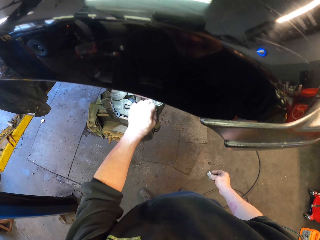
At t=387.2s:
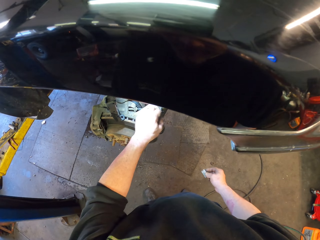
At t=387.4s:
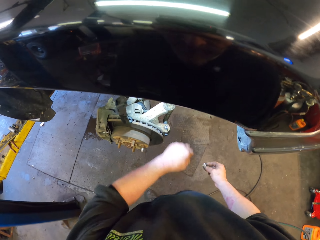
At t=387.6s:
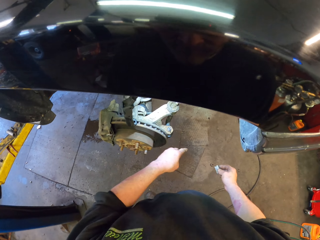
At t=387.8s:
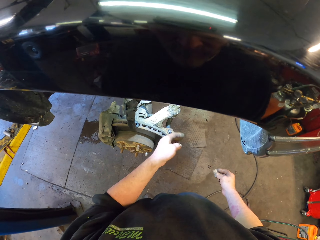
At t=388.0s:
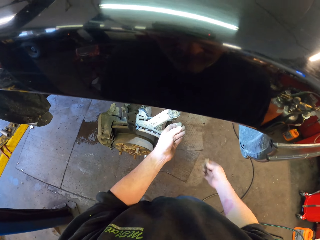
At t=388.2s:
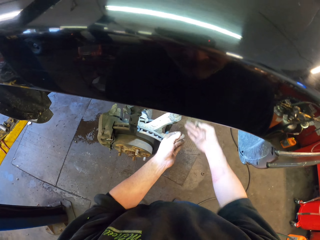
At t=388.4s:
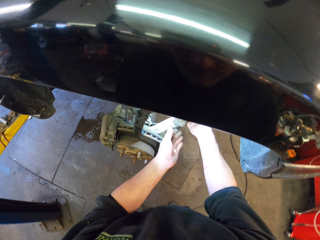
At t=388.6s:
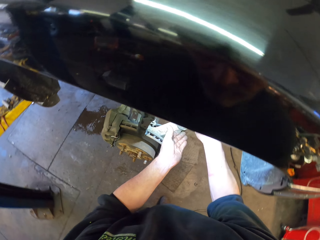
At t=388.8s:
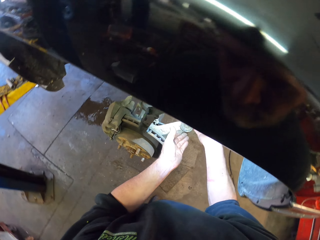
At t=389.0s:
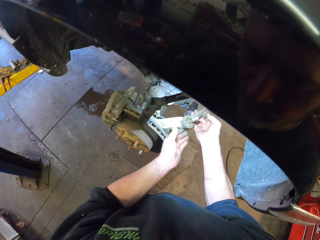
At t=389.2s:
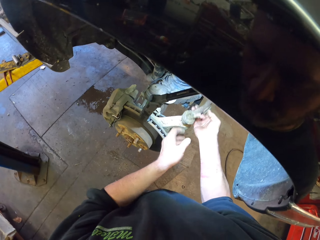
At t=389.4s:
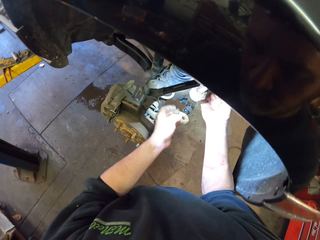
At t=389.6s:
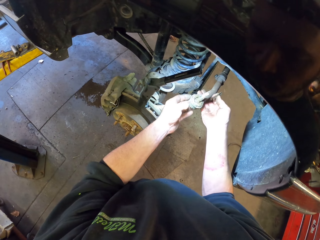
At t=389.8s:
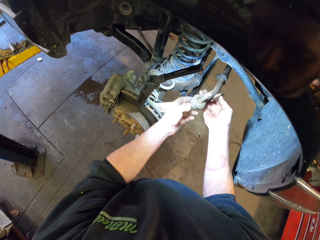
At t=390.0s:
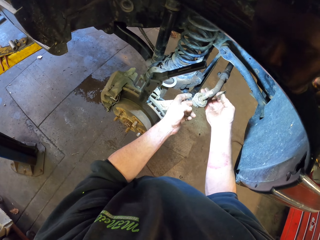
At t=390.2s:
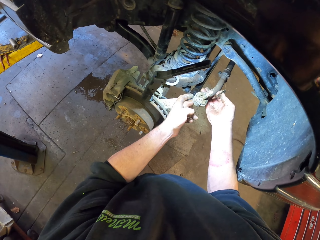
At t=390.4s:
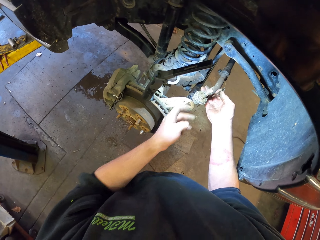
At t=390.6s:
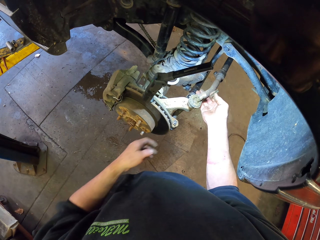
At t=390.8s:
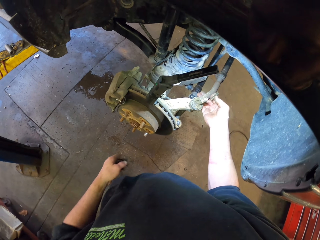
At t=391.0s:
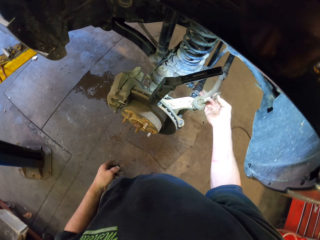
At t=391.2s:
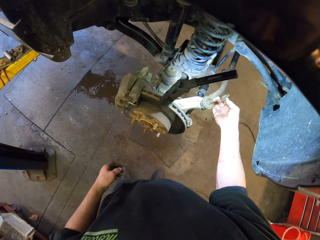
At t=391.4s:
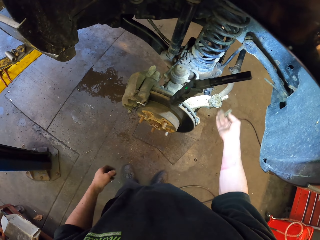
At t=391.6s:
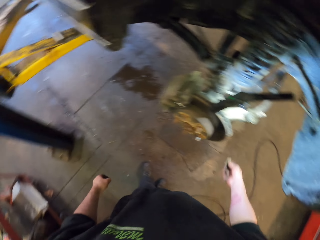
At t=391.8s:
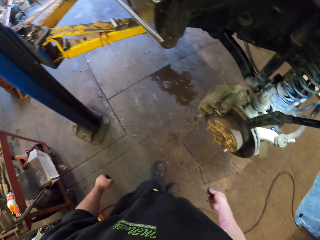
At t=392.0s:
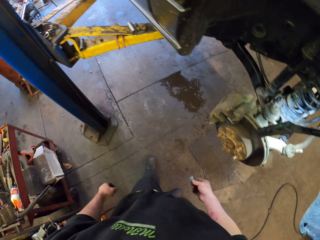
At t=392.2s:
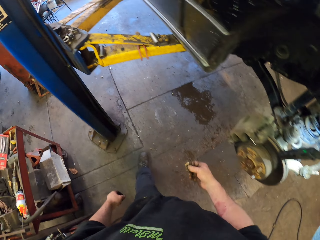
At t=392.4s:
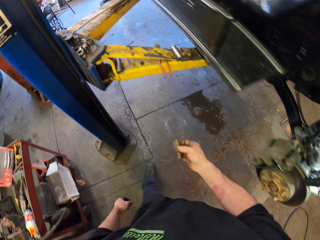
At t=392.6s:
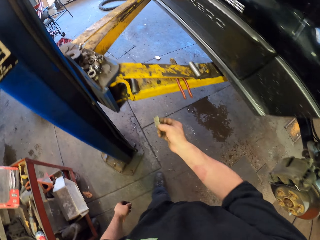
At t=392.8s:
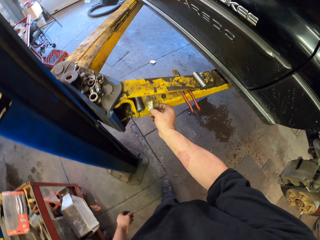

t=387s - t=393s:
The camera wearer removes rubber from the suspension ball joint with the left hand. They pull out the suspension ball joint. They withhold the suspension ball joint gently. They turn back.

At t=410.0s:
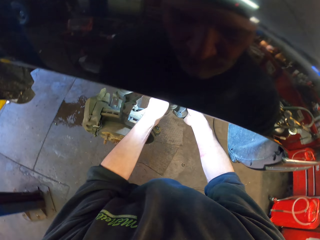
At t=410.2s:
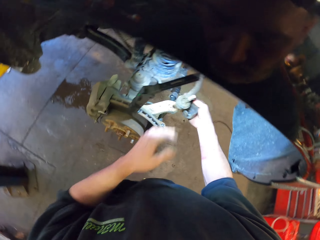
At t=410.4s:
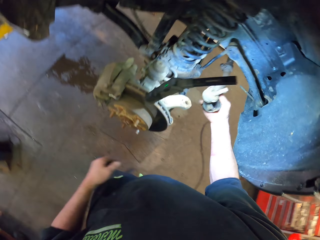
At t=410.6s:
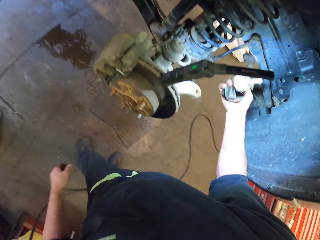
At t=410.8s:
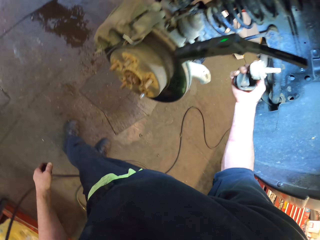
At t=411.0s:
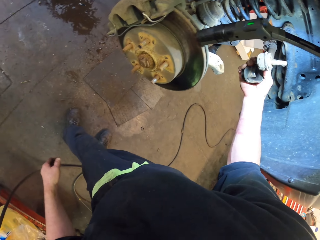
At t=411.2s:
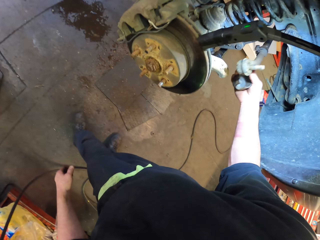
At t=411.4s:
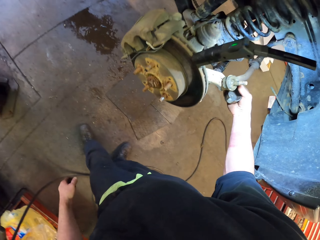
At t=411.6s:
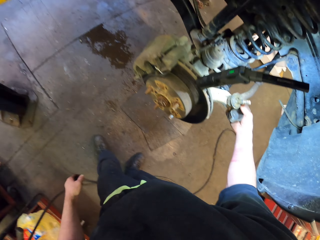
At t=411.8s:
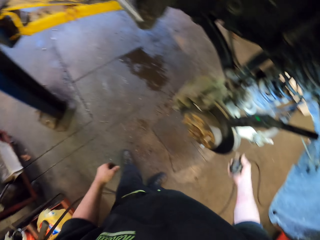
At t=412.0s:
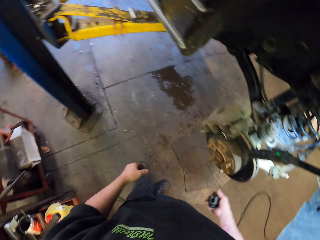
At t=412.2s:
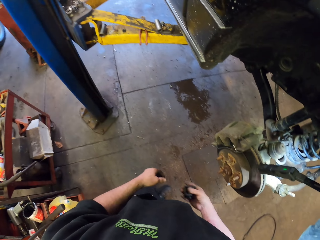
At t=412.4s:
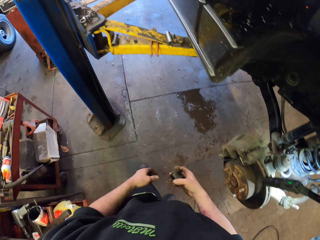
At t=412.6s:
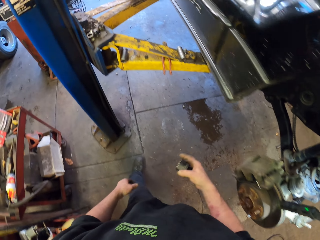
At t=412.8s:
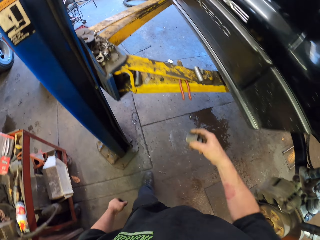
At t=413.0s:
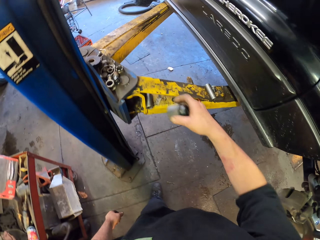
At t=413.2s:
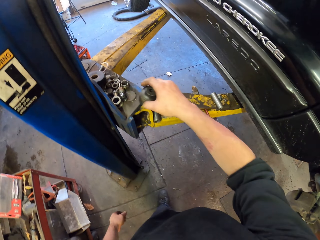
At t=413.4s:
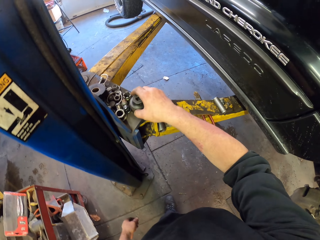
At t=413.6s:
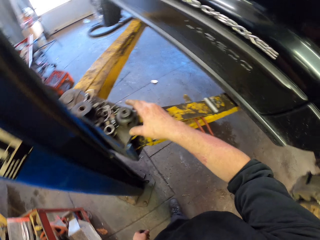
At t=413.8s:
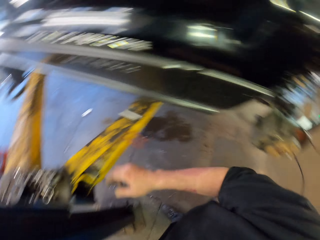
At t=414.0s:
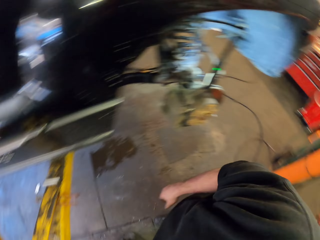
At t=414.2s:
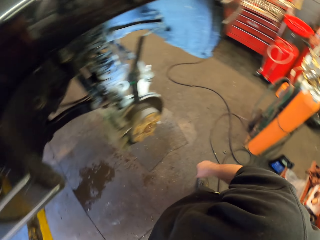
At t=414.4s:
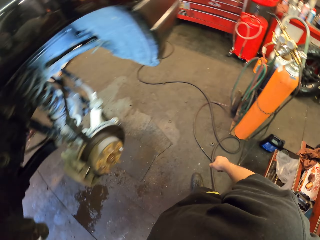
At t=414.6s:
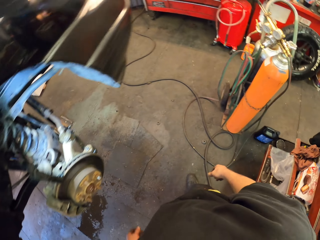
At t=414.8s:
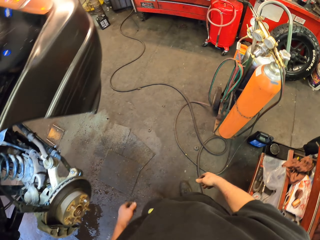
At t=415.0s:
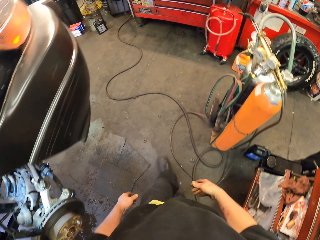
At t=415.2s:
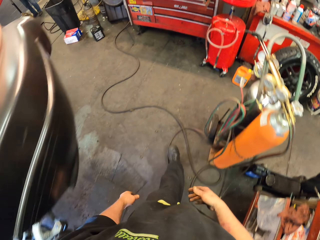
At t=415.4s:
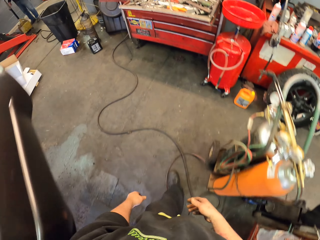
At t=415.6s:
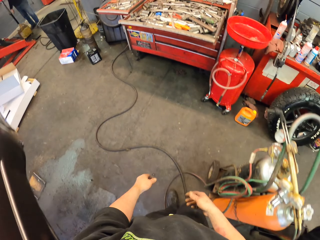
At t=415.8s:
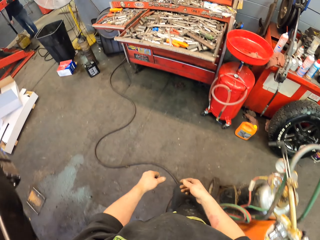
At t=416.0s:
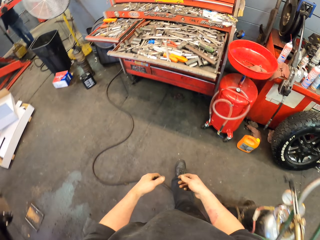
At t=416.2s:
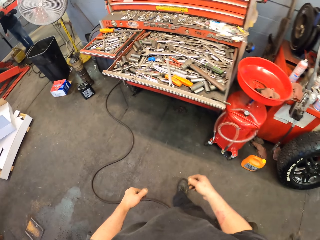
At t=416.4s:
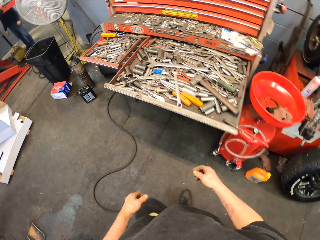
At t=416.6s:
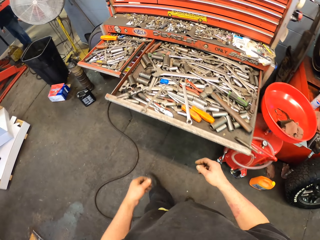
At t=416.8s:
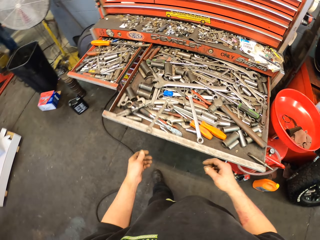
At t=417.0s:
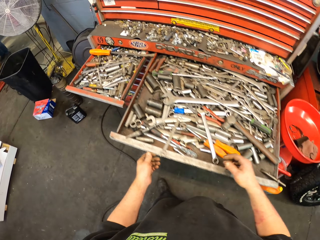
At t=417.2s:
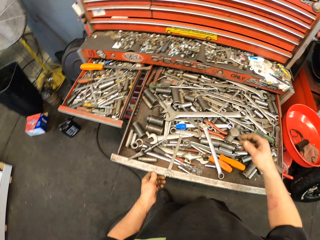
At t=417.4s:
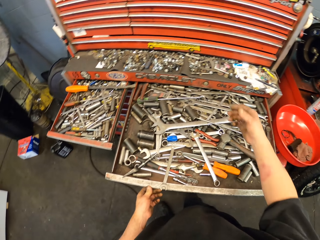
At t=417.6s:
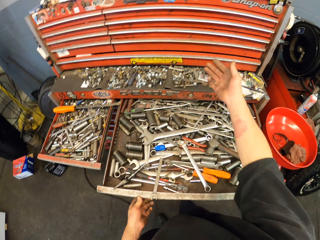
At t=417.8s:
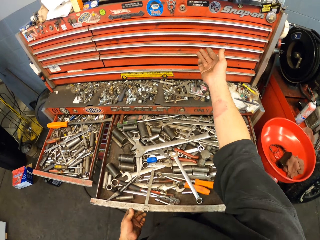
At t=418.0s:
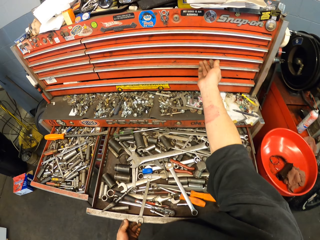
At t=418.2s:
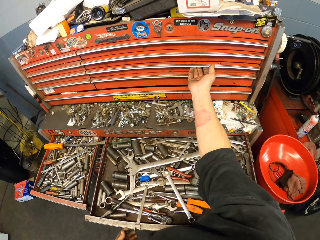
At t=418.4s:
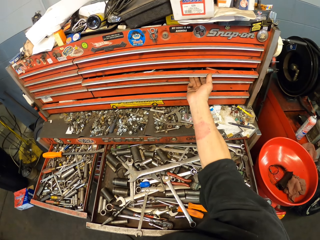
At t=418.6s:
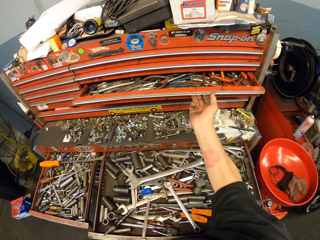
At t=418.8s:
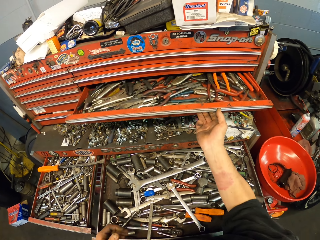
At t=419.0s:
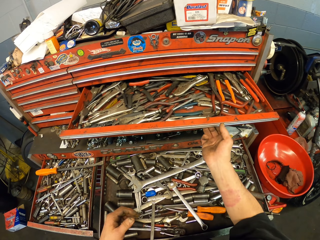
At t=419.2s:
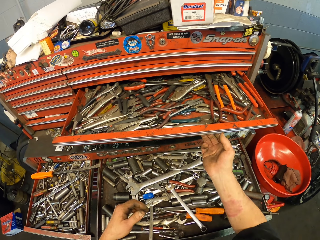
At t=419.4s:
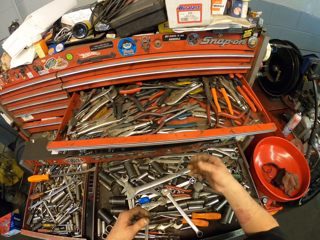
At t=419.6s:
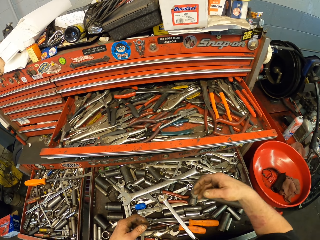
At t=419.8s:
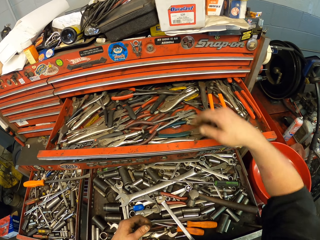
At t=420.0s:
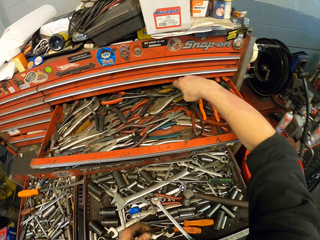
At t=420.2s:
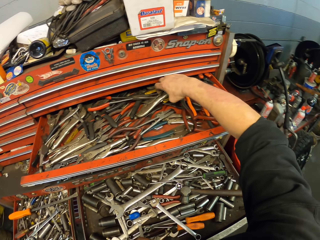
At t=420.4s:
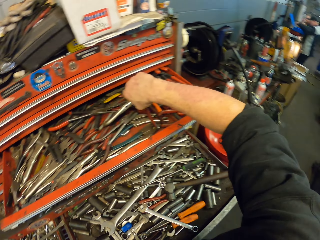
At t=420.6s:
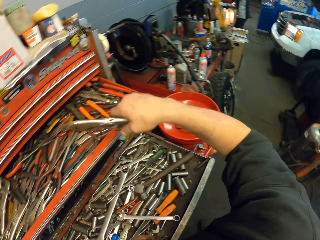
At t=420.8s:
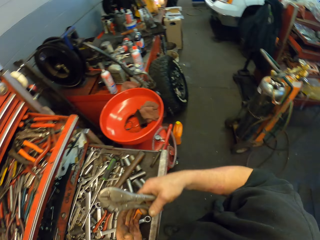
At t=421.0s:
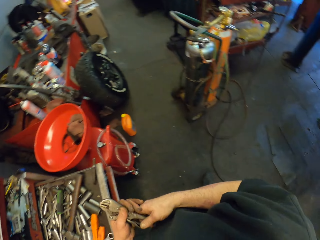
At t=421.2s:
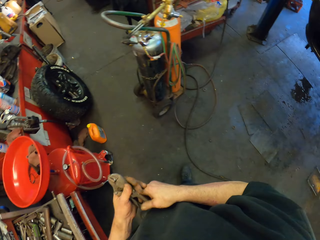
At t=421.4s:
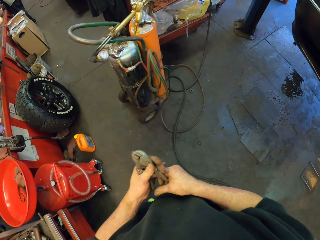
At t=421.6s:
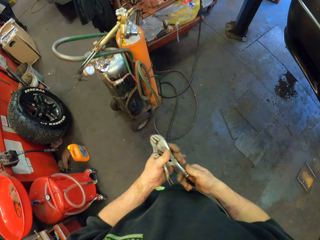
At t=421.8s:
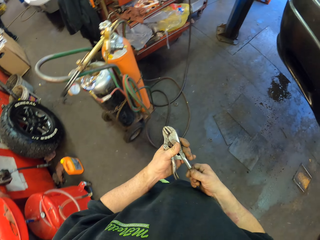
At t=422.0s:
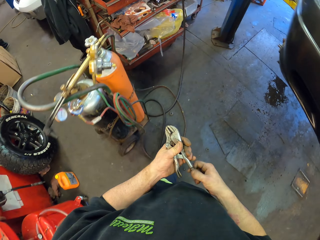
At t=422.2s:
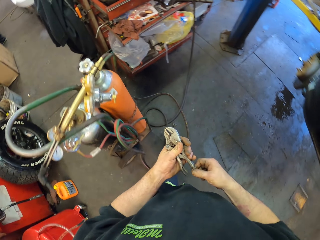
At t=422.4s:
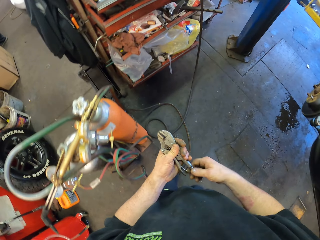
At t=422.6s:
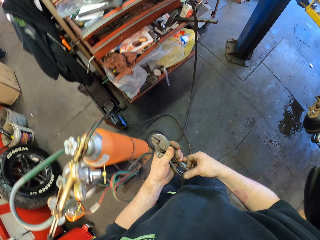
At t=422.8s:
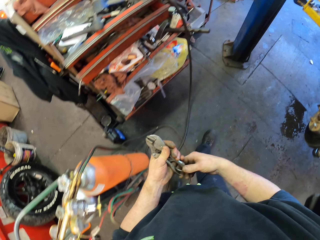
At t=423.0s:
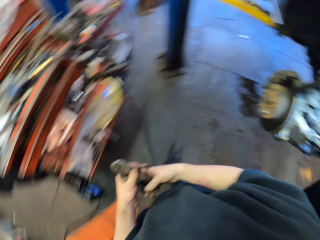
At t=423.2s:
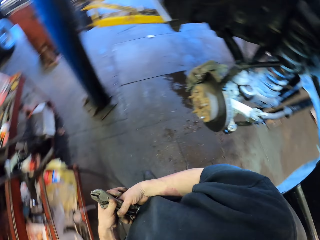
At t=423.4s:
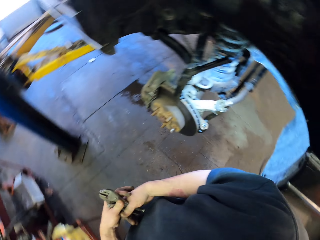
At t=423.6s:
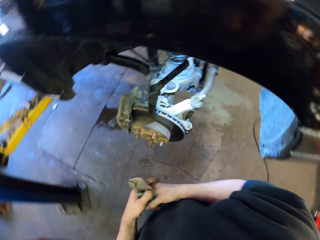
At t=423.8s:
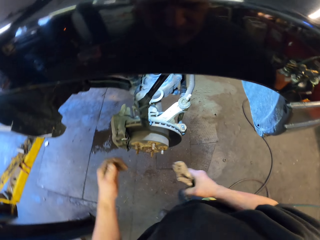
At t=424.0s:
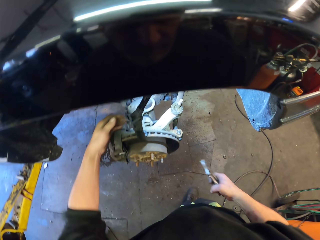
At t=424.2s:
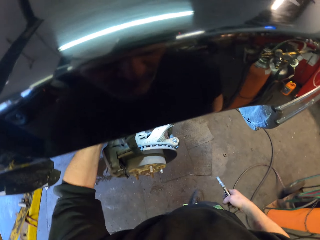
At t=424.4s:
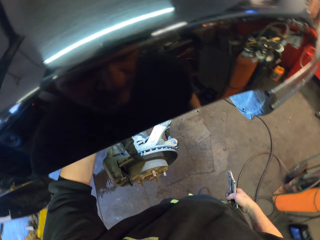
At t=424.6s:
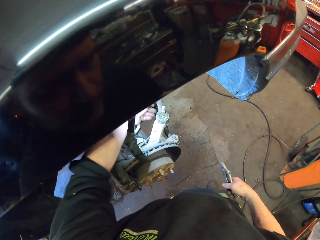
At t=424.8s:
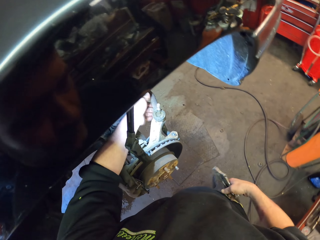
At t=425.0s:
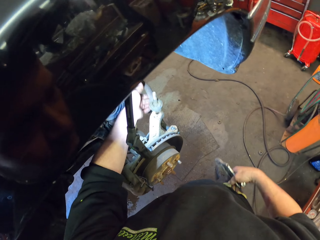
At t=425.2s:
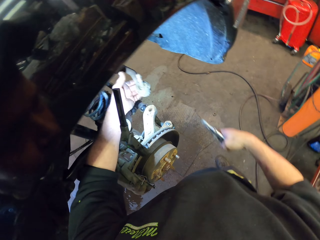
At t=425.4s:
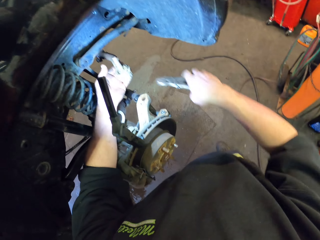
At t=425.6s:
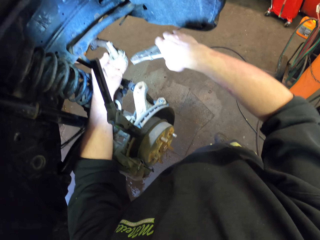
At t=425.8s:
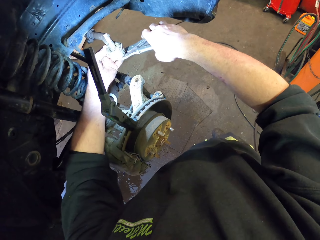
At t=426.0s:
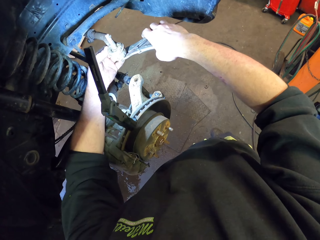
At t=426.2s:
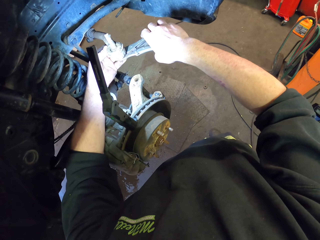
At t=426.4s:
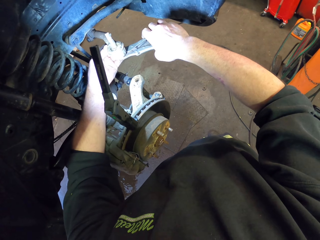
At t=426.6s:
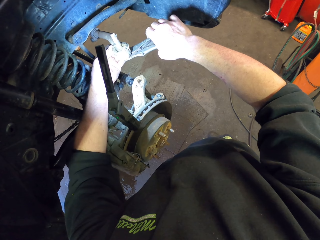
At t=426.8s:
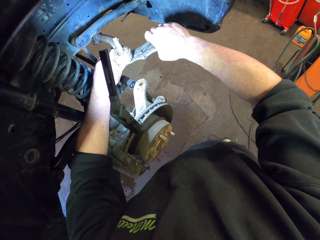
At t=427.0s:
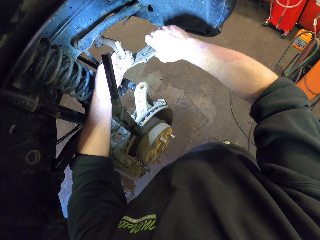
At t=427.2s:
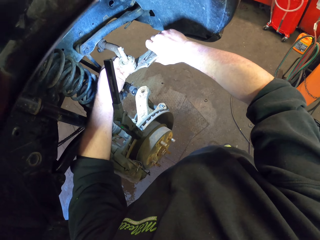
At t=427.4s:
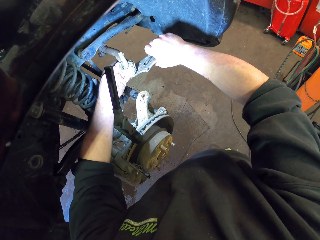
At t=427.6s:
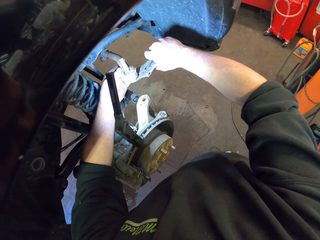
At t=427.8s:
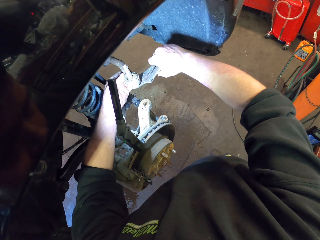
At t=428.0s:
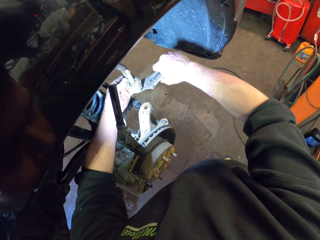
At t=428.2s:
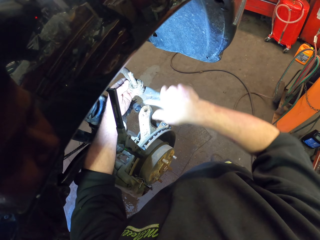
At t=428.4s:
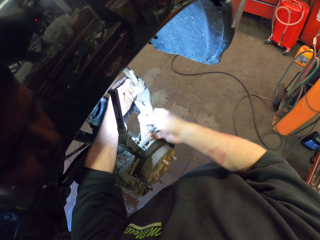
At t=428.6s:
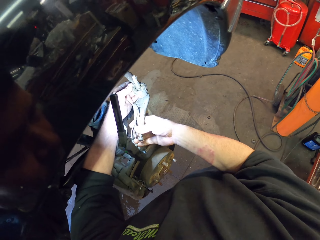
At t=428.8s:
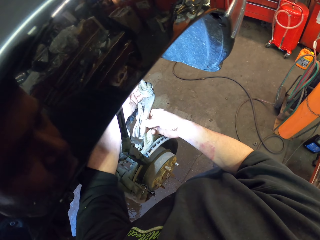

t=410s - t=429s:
The camera wearer removes the axle joint. They turn back. They put down the axle joint. They turn back. They walk around. They open the tools locker. They pick up the grip pliers. They turn back. They walk around. They open the lock nut from the grip pliers. They lift up the suspension ball joint. They fix the kingpin axis. They place the grip pliers to the suspension ball joint. They open the suspension ball joint with the grip pliers.
